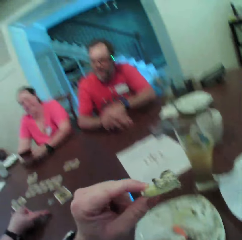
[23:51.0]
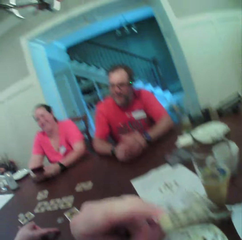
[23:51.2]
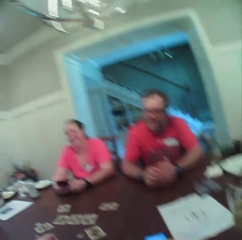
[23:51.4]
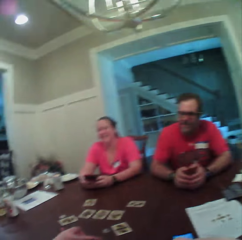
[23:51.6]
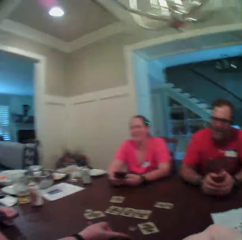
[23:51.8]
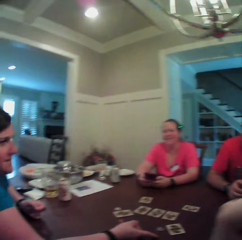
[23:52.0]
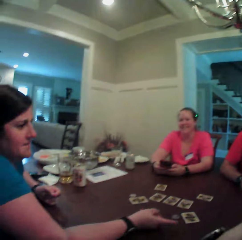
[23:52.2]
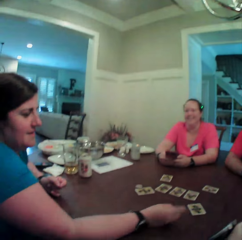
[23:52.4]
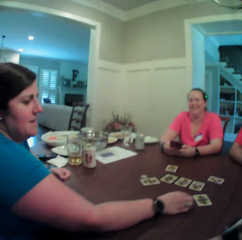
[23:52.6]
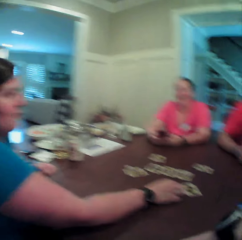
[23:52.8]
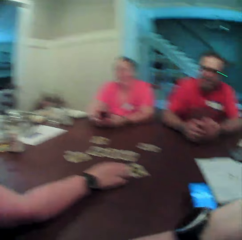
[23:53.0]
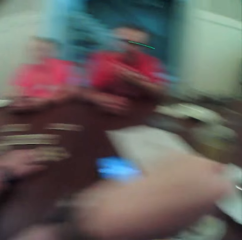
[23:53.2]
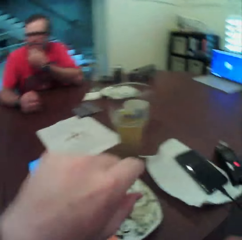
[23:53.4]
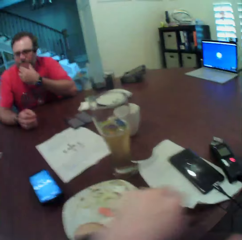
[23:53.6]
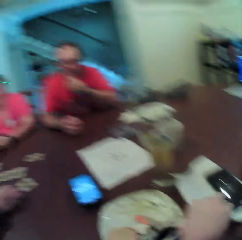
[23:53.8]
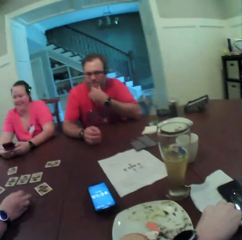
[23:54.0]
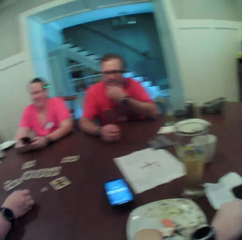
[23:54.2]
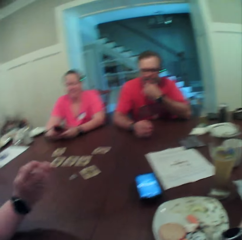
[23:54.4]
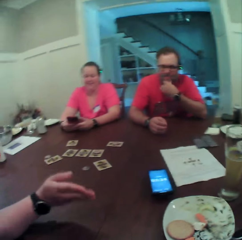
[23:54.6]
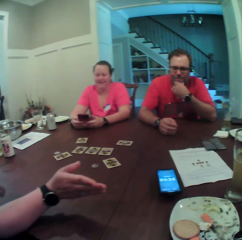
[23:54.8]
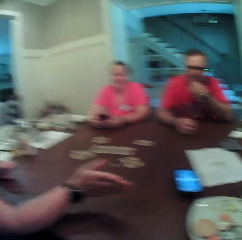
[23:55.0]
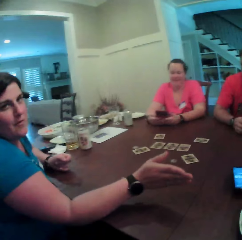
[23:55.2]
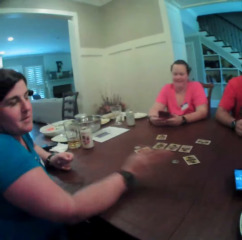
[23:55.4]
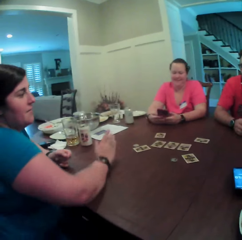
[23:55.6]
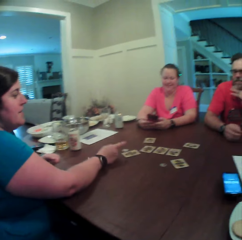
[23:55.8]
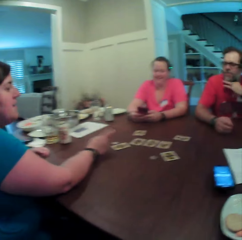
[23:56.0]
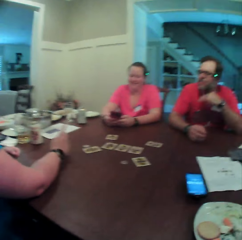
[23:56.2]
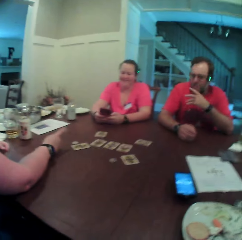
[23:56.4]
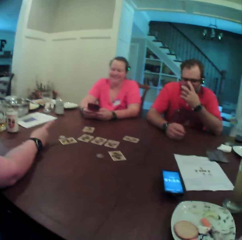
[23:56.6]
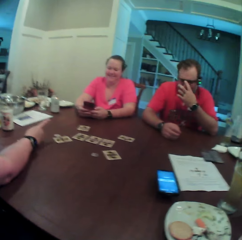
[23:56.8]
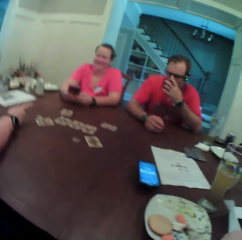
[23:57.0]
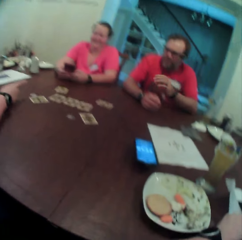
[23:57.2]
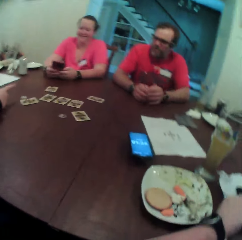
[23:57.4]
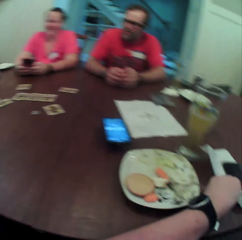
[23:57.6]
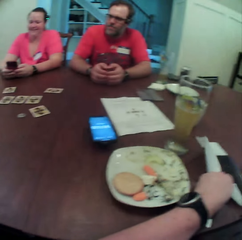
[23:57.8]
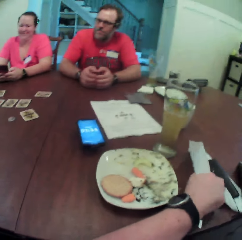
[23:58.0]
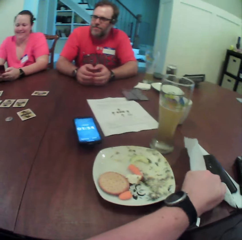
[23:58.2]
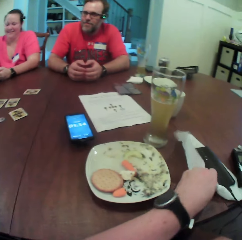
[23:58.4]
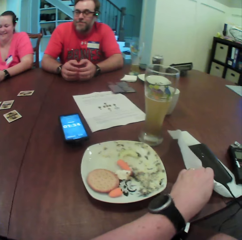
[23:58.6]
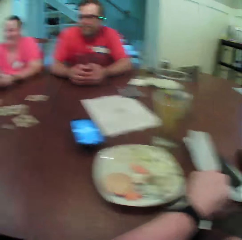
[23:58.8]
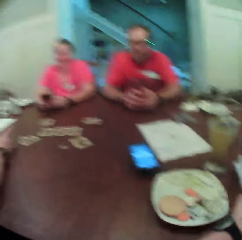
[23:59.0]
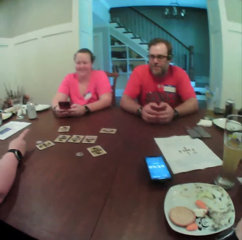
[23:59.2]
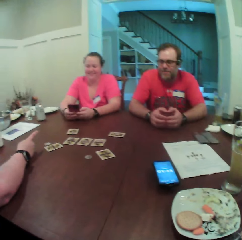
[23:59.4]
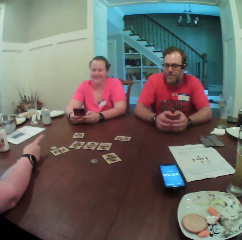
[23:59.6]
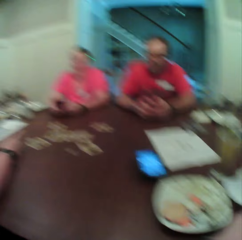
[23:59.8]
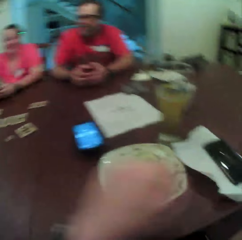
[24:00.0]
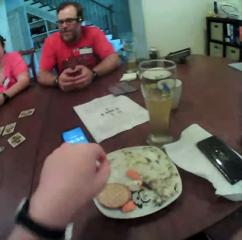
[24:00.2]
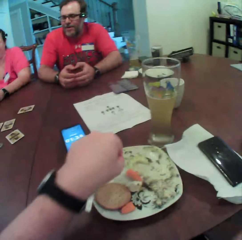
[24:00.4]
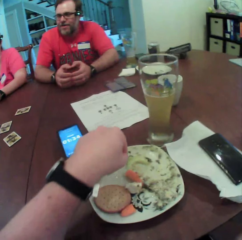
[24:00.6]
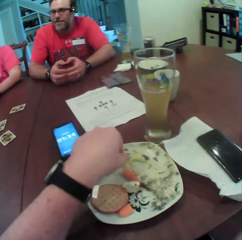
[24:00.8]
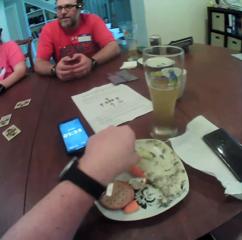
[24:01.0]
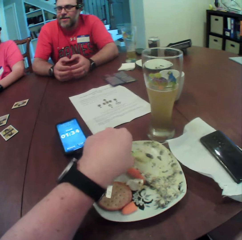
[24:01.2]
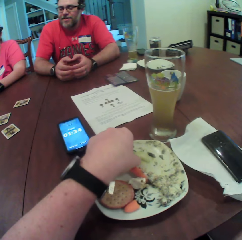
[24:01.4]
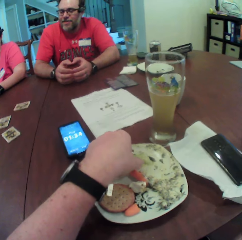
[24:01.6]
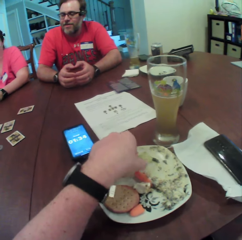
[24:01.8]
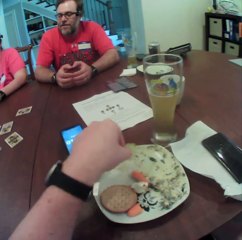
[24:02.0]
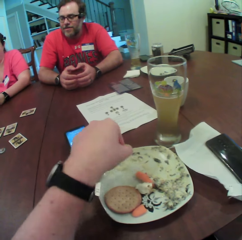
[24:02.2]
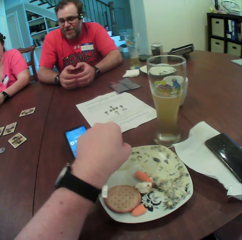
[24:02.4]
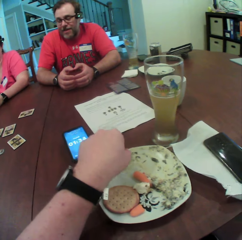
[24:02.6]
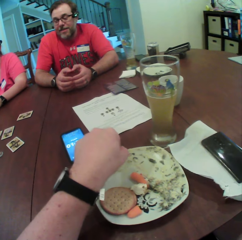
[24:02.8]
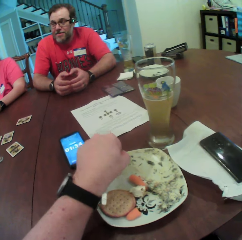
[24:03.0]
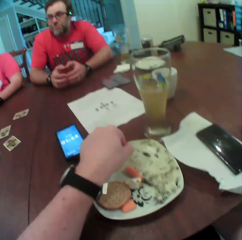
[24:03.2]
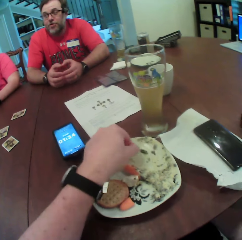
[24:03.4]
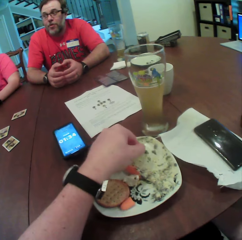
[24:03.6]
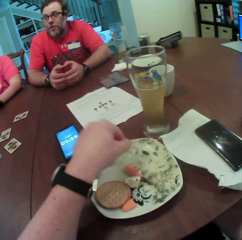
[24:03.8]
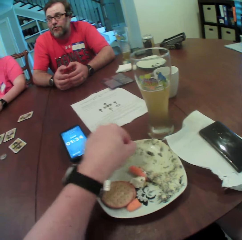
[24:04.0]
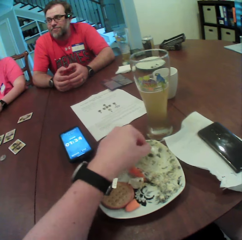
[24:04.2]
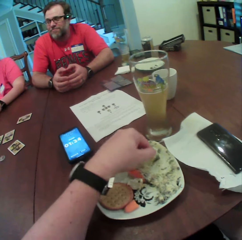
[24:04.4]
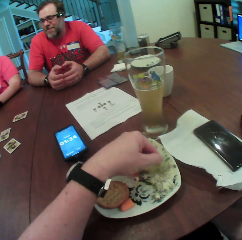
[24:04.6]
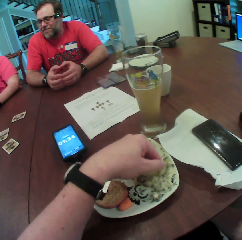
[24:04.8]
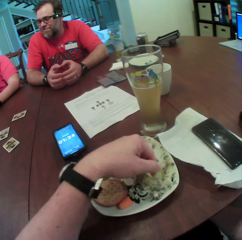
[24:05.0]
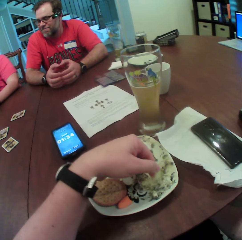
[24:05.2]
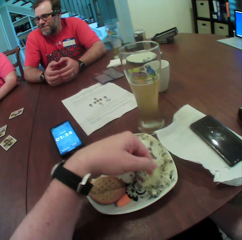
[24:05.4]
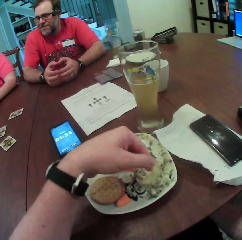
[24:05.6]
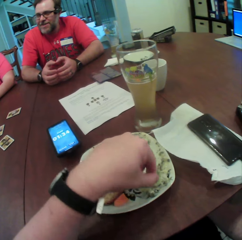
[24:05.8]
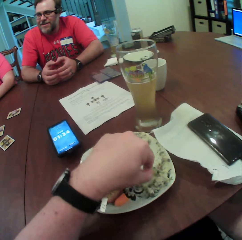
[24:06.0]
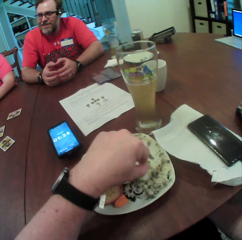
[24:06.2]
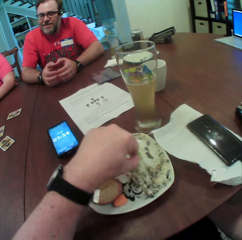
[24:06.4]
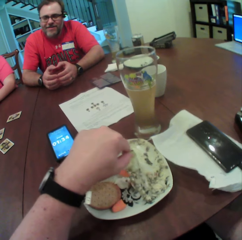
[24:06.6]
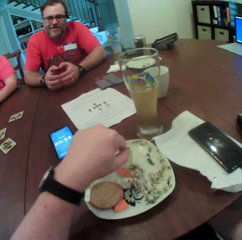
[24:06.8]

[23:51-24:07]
The camera wearer eats the cucumber with his left hand. A woman points at a card. The camera wearer wipes his hand with a tissue on the table with his left hand. He picks up a cucumber from the plate on the table with his left hand. He dips the cucumber into the sauce with his left hand.

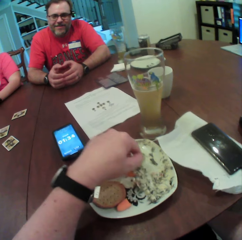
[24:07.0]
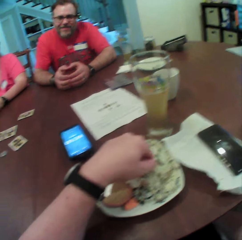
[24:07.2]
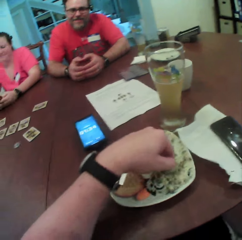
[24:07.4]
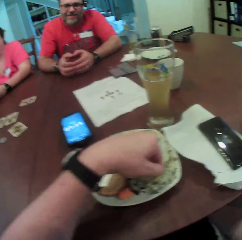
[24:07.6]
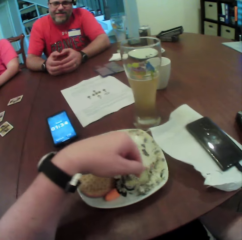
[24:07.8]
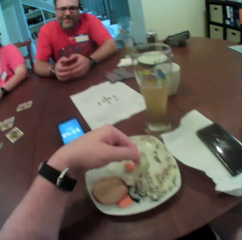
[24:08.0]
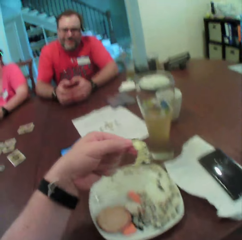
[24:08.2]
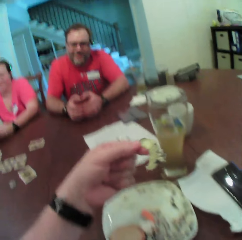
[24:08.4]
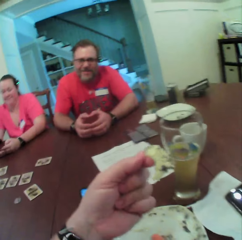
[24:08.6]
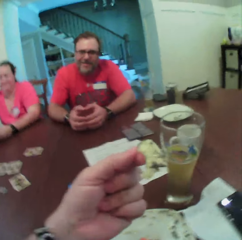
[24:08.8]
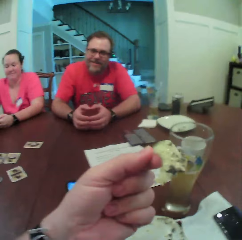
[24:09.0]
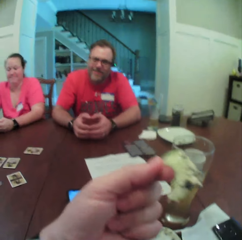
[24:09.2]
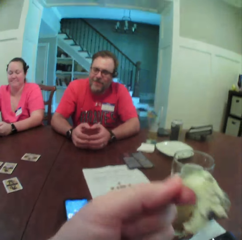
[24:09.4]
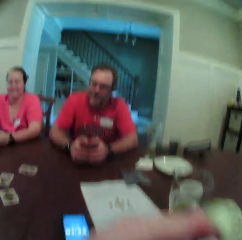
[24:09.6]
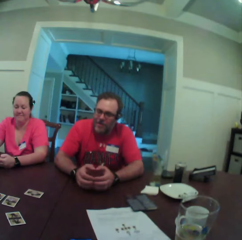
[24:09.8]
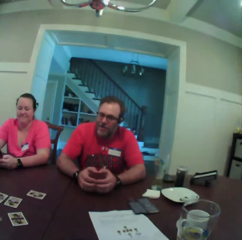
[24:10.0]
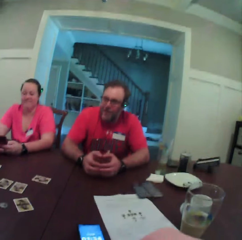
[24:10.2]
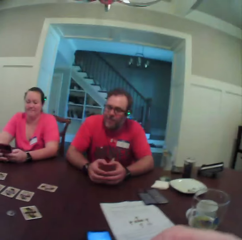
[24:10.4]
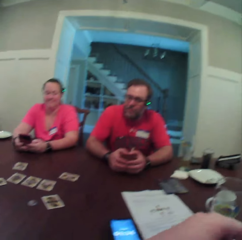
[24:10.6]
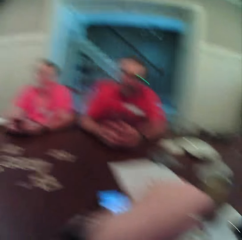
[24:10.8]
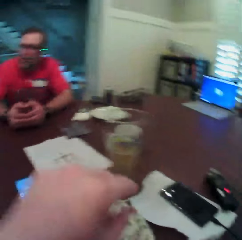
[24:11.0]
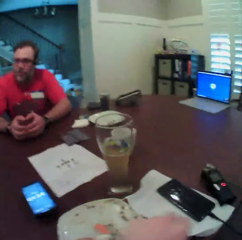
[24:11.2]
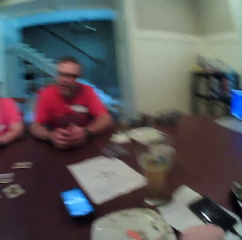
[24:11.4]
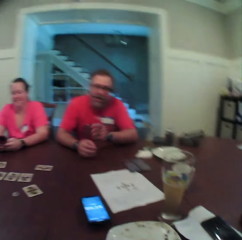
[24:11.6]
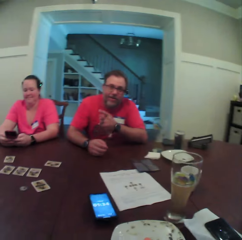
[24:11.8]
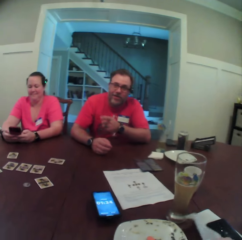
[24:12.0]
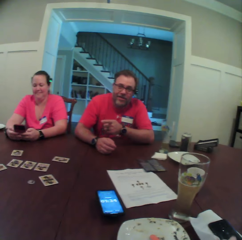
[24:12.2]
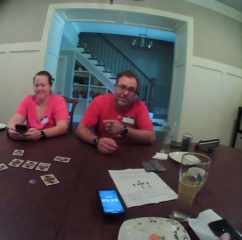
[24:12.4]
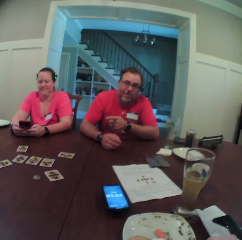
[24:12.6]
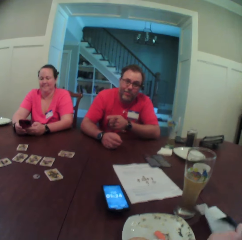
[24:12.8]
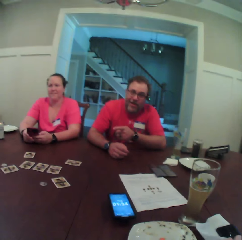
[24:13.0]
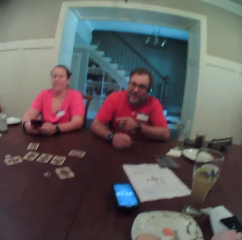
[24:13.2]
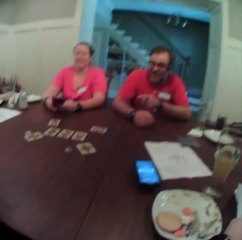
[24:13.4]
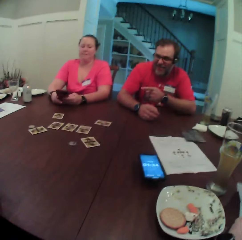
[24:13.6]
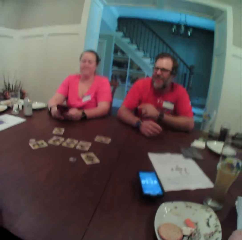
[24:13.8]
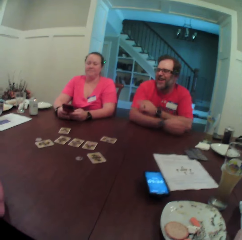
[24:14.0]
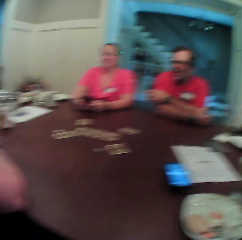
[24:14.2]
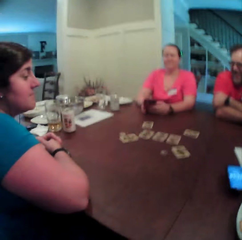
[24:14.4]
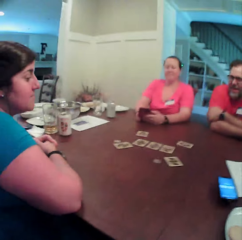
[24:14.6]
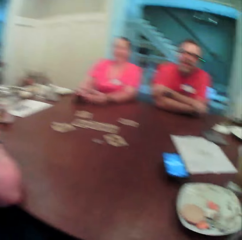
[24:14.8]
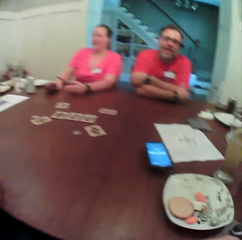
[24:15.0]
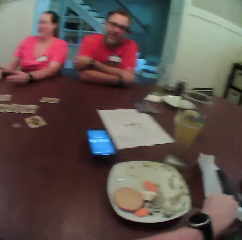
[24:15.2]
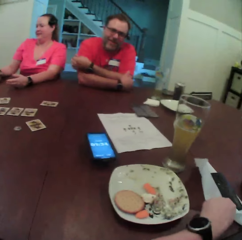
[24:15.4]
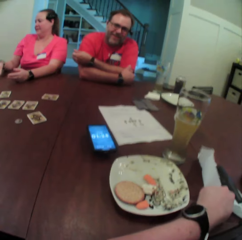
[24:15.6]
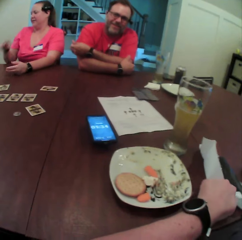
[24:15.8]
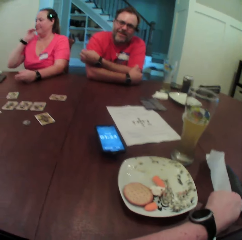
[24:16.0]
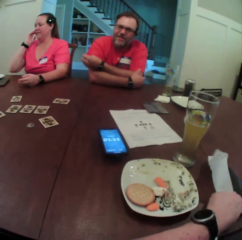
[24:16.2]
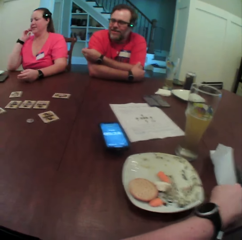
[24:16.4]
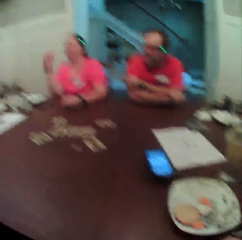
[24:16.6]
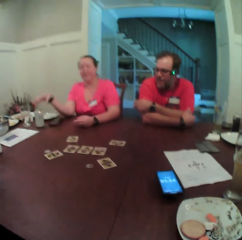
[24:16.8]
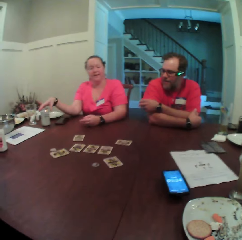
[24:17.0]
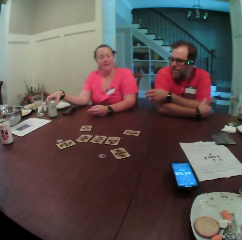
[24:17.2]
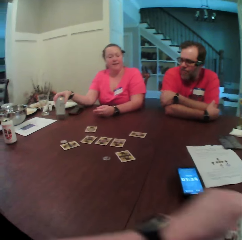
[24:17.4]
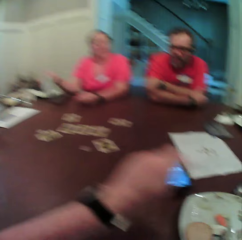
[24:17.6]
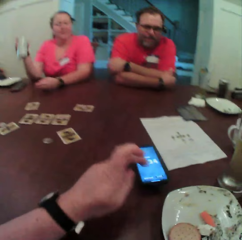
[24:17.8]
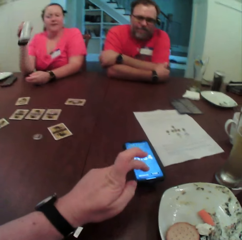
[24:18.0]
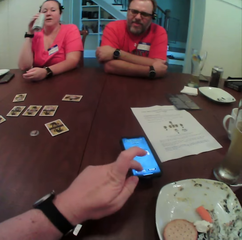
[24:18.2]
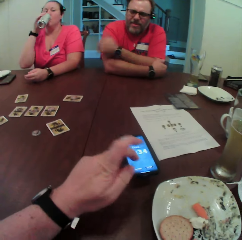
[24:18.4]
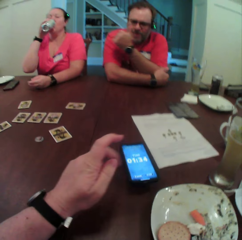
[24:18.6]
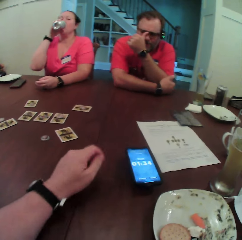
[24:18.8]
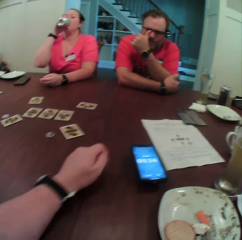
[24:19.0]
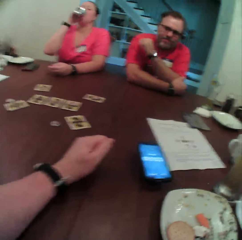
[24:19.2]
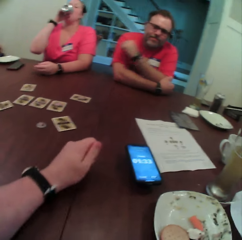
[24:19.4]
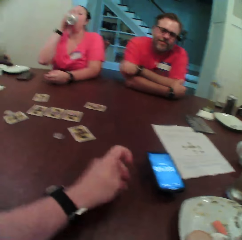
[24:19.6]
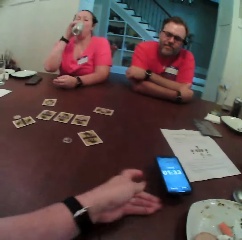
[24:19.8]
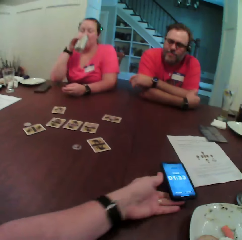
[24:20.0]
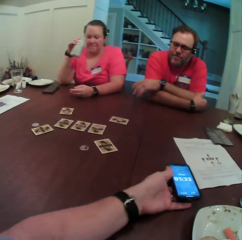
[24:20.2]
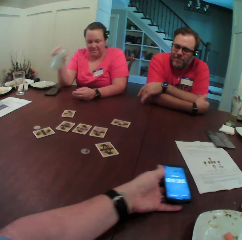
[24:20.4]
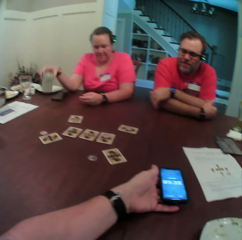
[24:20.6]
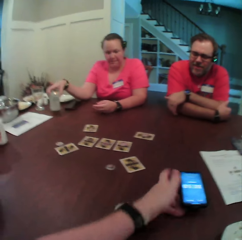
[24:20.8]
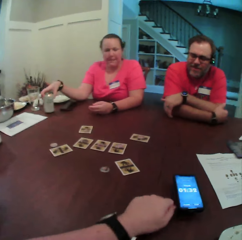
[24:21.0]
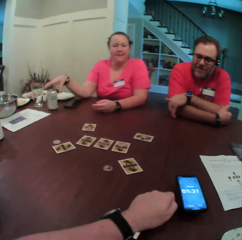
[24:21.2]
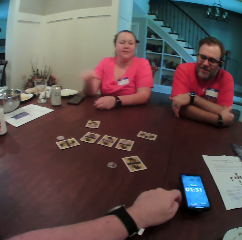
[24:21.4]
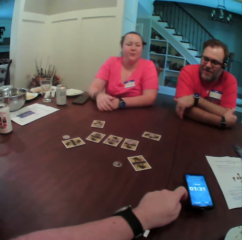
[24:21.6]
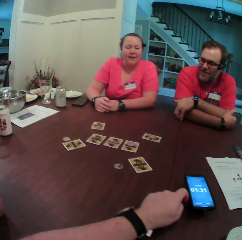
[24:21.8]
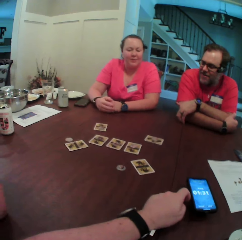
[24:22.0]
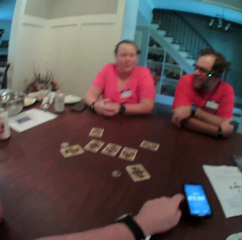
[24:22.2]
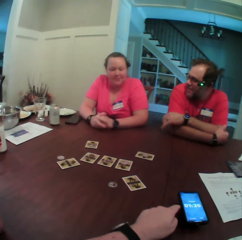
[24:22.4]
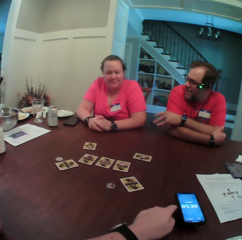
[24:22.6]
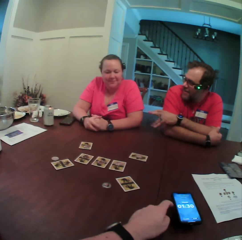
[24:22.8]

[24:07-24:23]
The camera wearer eats the cucumber with his left hand. He wipes his hand with the tissue on the table with his left hand. The woman carries a can of beer on the table with her right hand. She picks up a drink. The camera wearer touches the mobile phone on the table with his left hand. He dials the phone. The woman drinks a beer from the can with her right hand. The camera wearer drags the mobile phone from the table with his left hand. The woman drops the can of beer on the table with her right hand.
